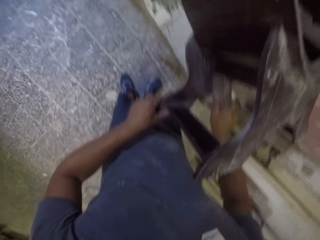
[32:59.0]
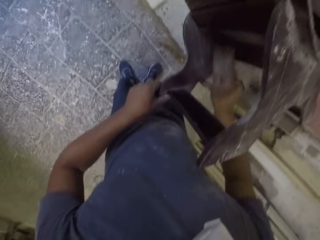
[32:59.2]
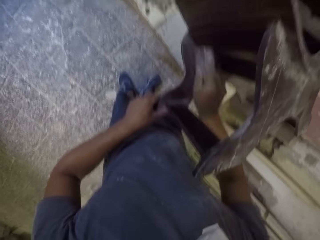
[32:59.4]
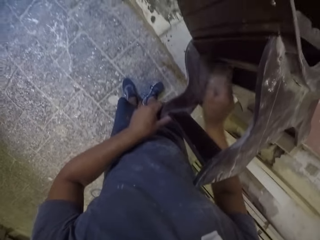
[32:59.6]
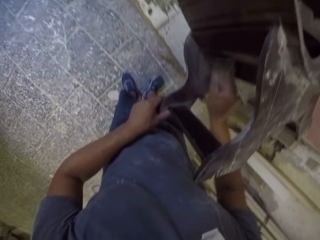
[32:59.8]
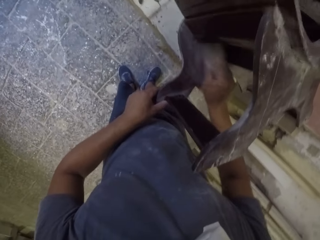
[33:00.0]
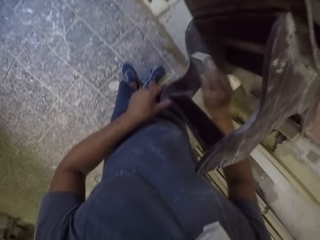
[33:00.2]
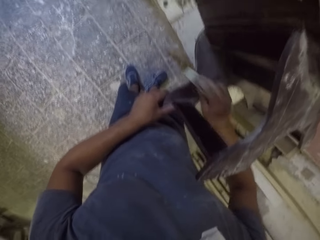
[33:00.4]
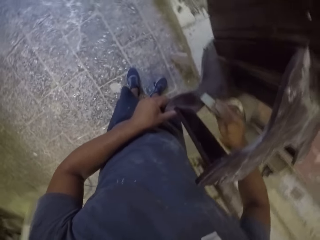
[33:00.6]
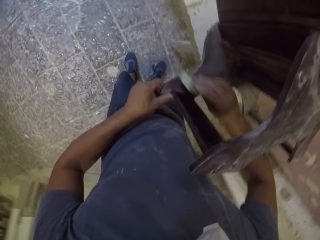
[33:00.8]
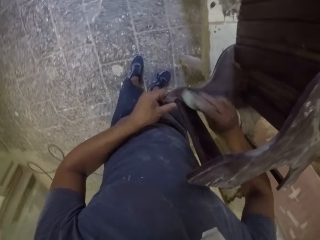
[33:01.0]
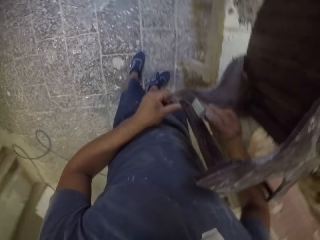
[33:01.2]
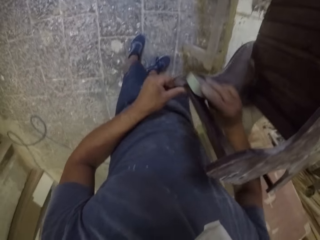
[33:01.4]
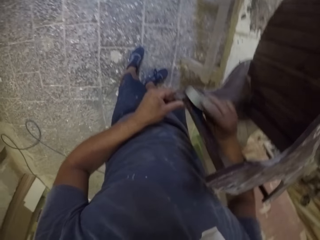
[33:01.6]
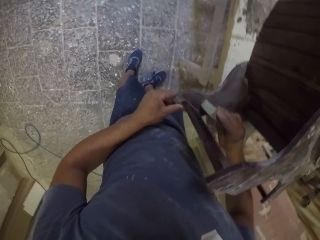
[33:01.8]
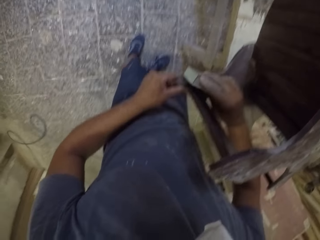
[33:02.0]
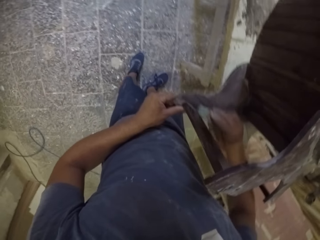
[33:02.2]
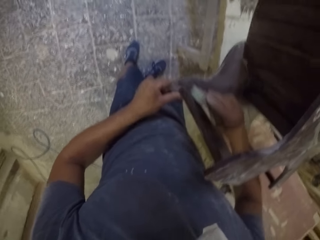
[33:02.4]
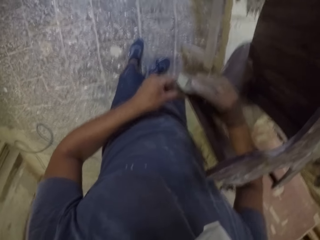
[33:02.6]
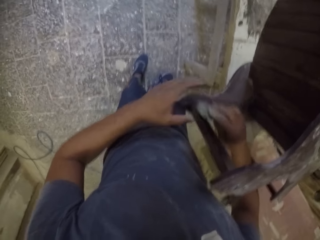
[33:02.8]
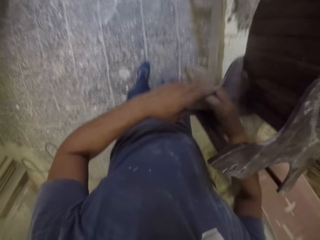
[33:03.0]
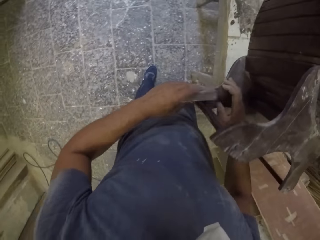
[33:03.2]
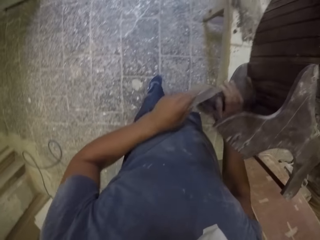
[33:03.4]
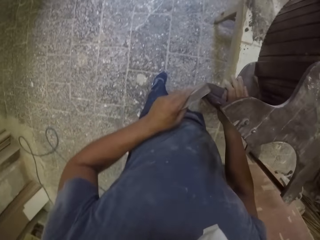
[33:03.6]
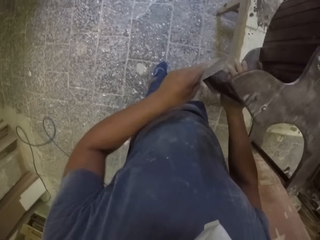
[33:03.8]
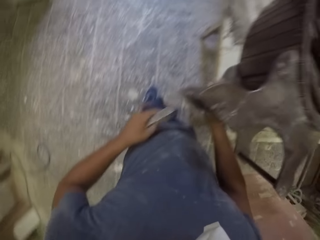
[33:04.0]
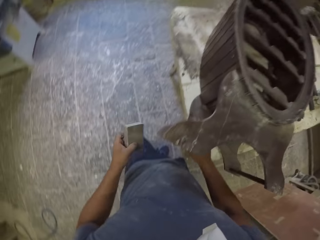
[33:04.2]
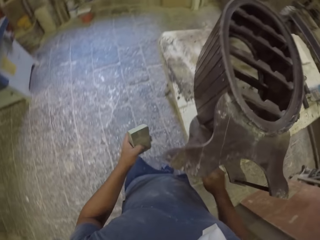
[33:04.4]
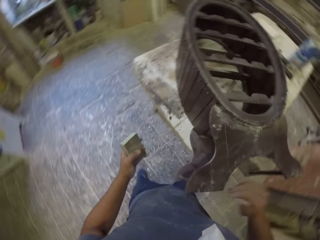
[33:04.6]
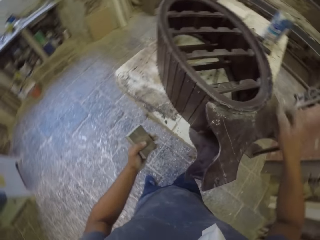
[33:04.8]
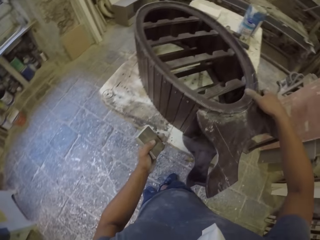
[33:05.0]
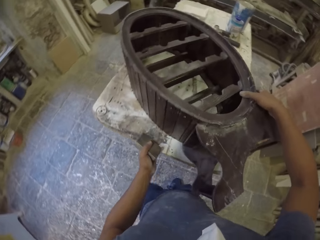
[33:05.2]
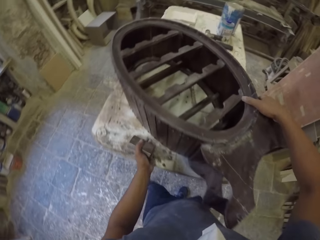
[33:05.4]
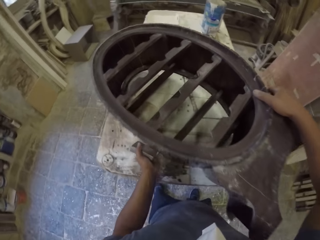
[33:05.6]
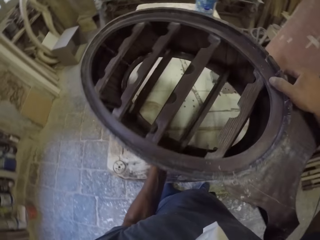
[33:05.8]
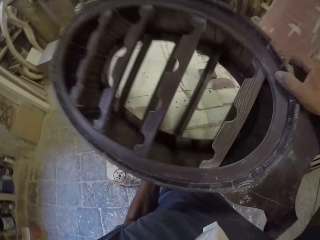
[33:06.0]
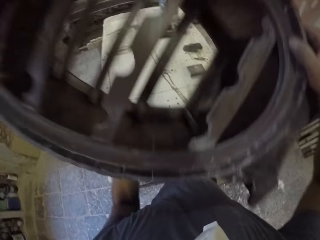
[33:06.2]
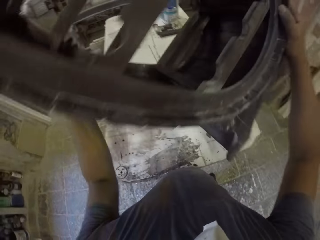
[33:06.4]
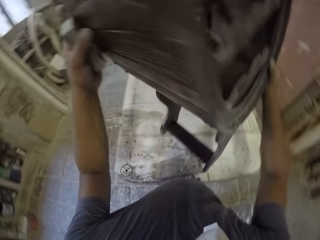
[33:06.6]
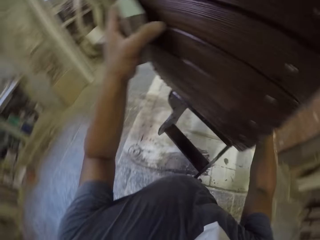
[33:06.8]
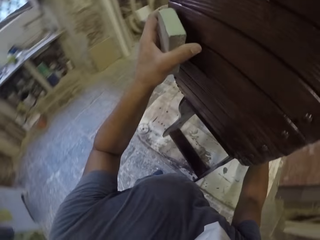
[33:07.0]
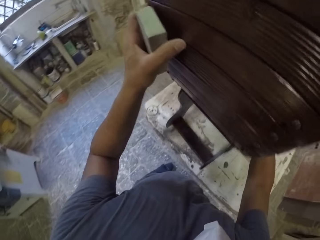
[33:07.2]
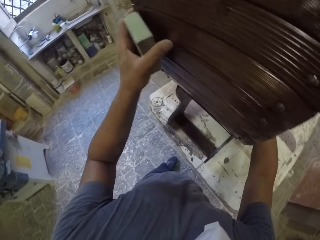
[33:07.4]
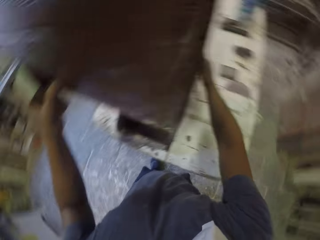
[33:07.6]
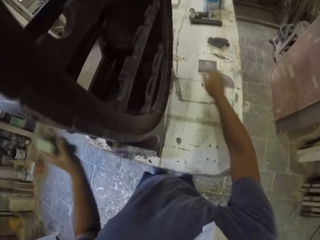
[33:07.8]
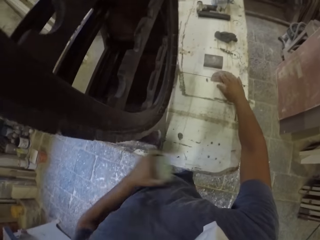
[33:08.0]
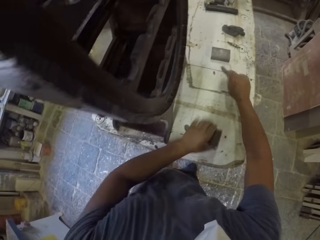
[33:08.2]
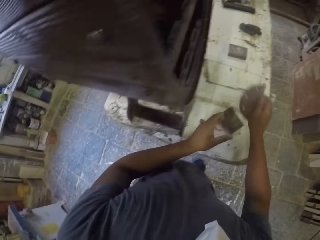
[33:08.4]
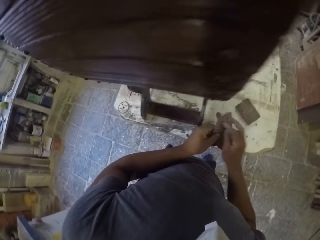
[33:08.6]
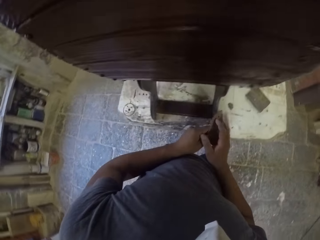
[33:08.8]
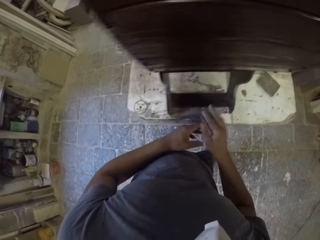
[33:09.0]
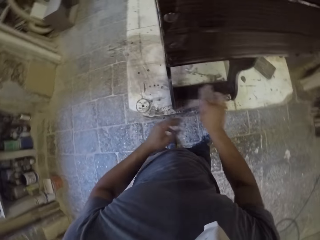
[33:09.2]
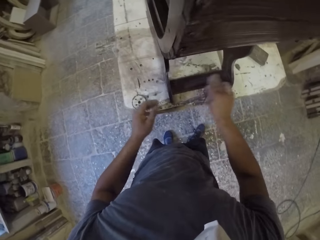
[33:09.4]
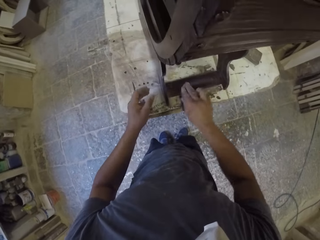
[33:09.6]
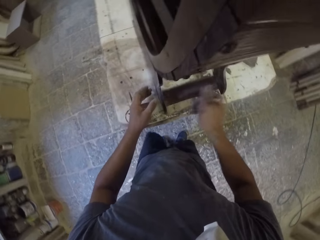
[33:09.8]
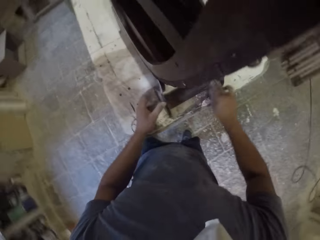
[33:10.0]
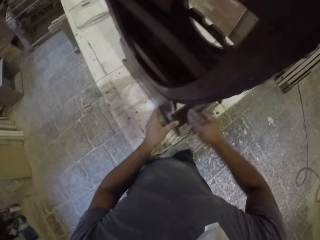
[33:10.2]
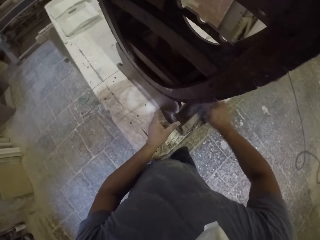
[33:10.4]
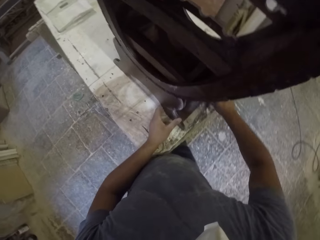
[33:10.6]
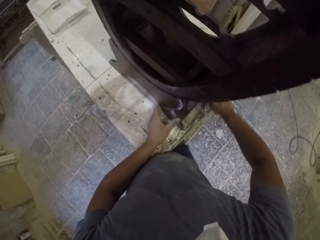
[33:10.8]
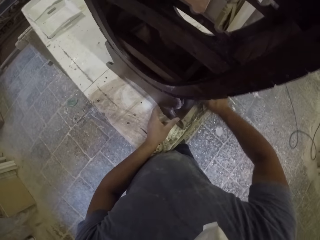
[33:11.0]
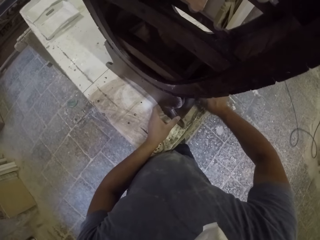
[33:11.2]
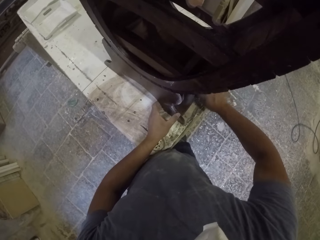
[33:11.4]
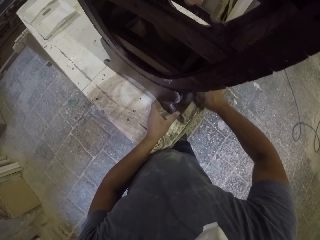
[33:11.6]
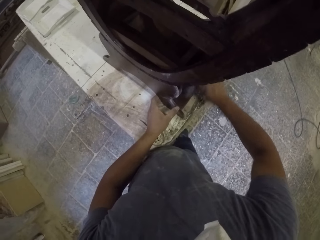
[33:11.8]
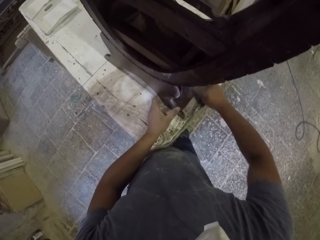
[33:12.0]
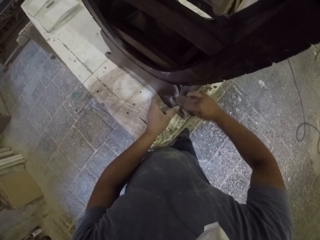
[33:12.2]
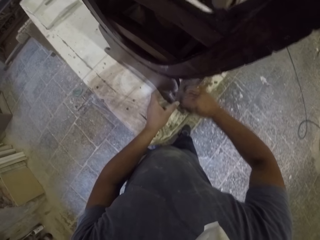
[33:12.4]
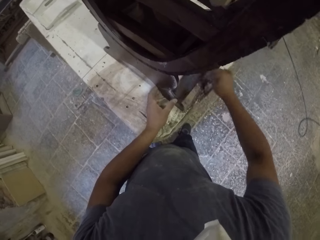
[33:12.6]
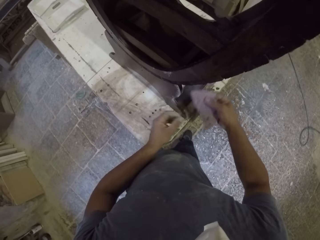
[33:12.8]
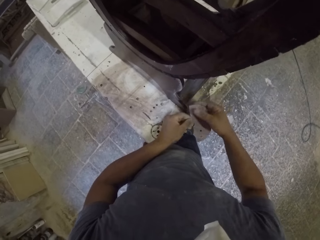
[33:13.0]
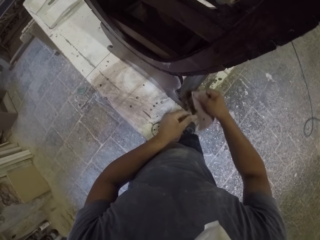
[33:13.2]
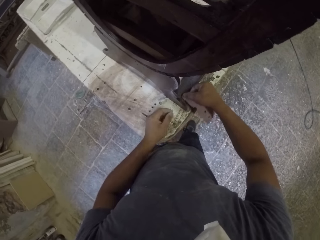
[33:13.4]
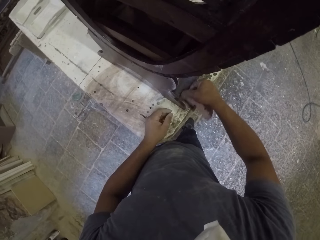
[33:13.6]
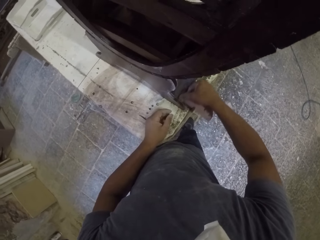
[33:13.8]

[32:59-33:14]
The camera wearer holds the furniture and holds the sandpaper. They lift the wooden stand with both hands in the room and place the wooden stand on the table. They pick up the sandpaper from the table and drop the sandpaper on the table. They smoothen the wooden stand with the sandpaper.

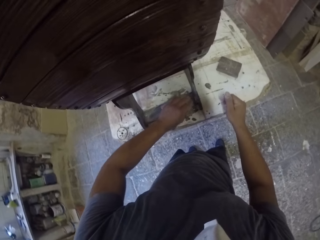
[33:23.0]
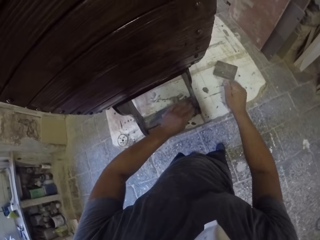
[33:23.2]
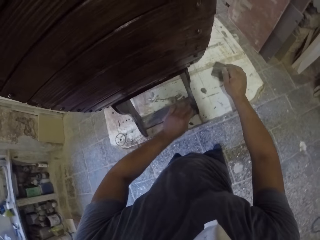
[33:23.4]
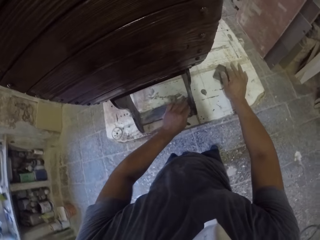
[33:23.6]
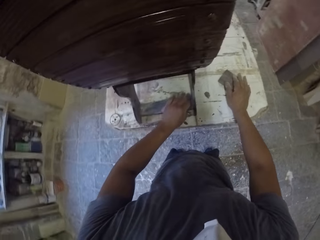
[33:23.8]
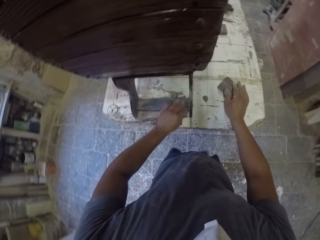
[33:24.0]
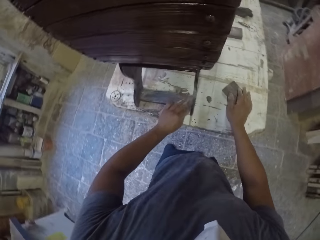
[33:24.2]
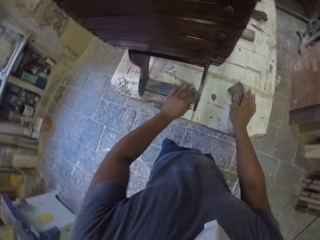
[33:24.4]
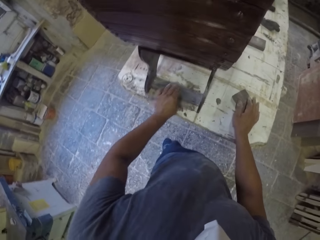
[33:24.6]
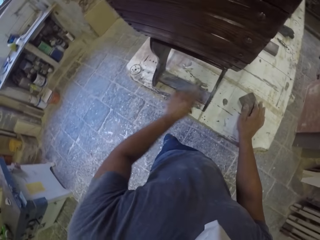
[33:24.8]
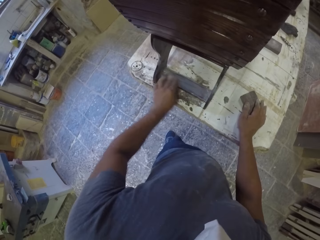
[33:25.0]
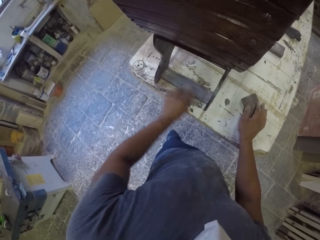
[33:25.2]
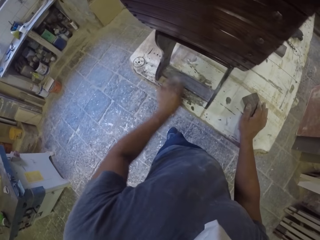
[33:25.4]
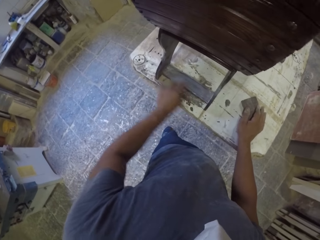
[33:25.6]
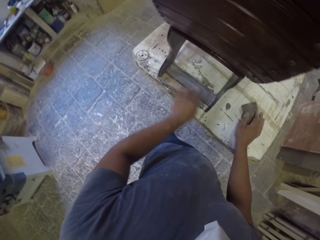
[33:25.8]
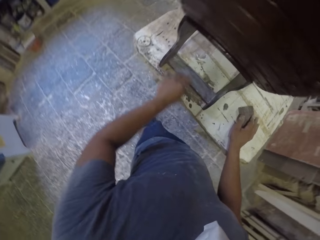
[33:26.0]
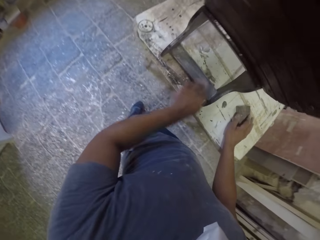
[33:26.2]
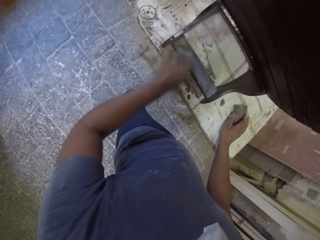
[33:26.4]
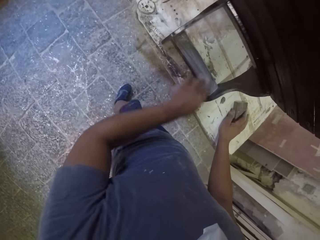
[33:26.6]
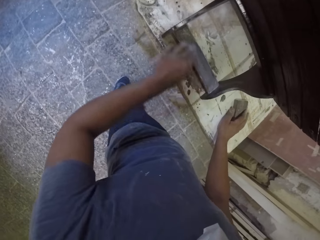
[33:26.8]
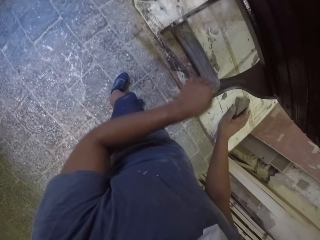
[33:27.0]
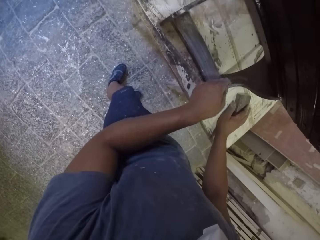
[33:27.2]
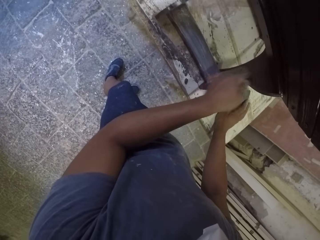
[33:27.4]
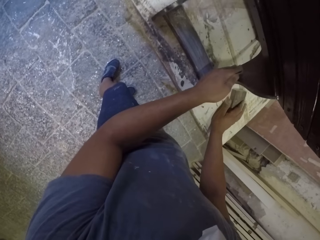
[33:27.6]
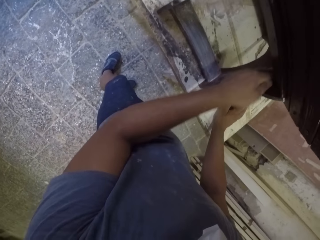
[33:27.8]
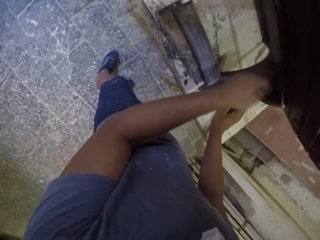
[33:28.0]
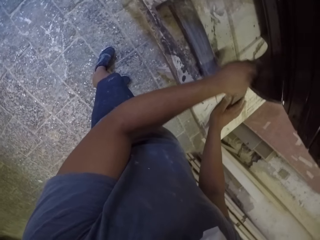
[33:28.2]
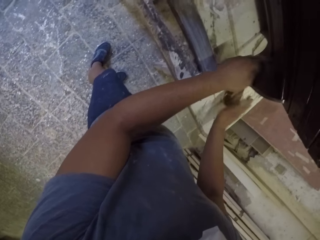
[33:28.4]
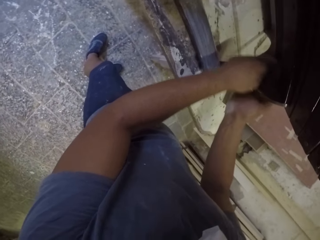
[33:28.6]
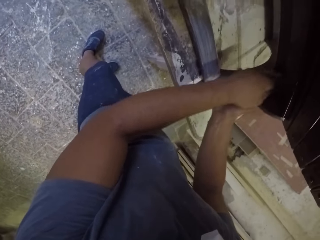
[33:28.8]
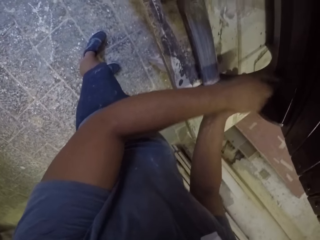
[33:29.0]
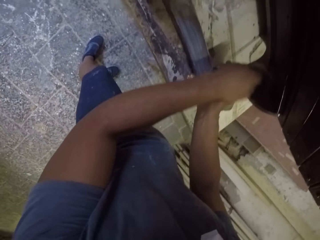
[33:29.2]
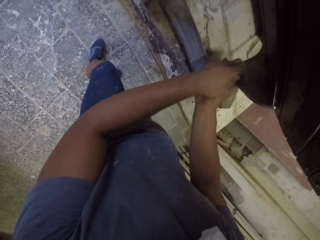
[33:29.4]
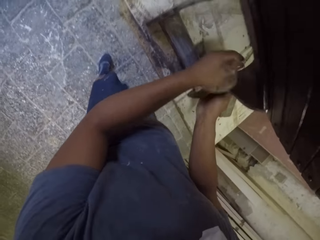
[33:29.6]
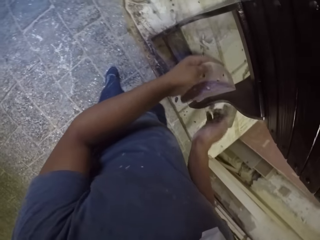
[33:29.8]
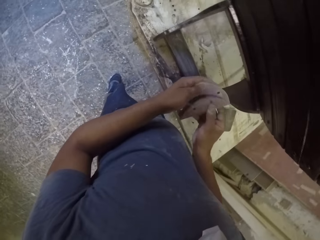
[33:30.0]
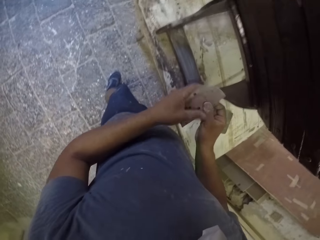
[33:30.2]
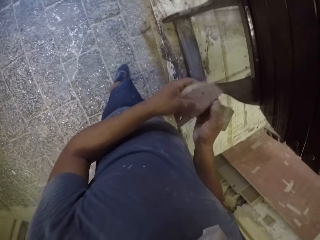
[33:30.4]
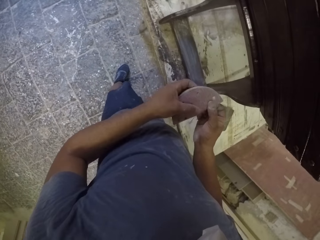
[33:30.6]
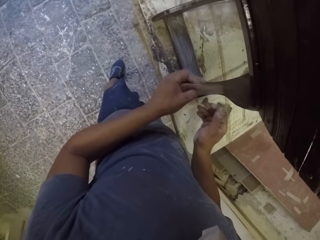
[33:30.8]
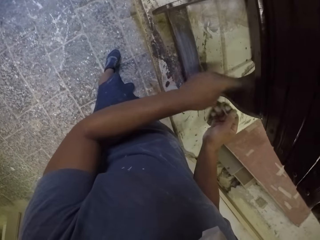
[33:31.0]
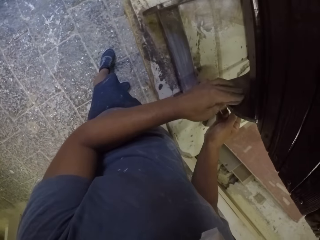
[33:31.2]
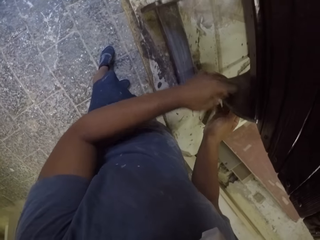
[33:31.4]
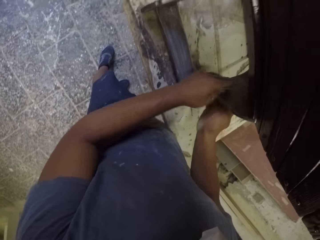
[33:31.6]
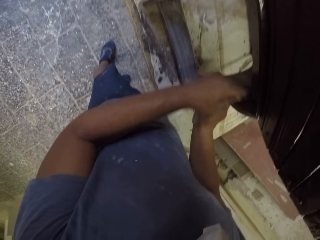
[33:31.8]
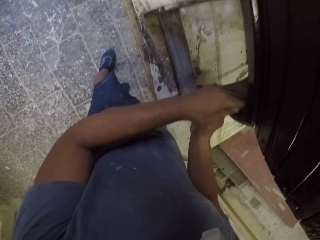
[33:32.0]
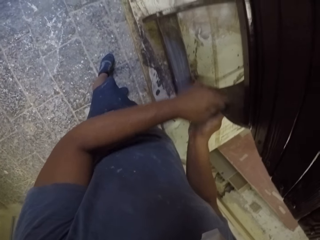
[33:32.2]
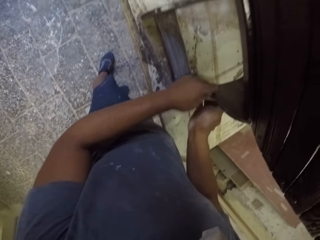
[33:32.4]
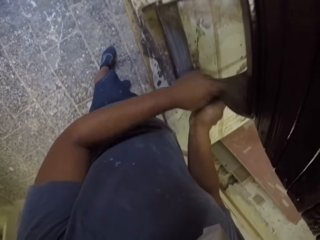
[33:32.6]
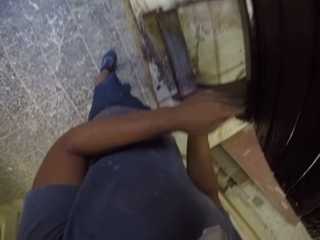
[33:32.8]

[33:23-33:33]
The camera wearer wipes a wooden stand with the left hand. They smoothen the wooden stand with sandpaper. They hold the sandpaper with the right hand on the table and smoothen the wooden stand with the sandpaper. They hold the sandpaper and scrub the furniture with the sandpaper.
